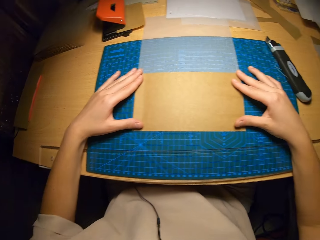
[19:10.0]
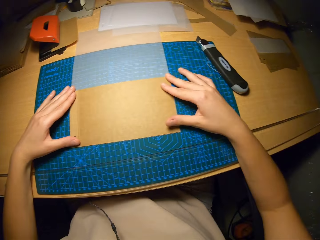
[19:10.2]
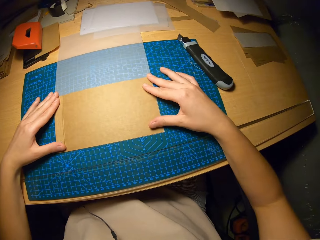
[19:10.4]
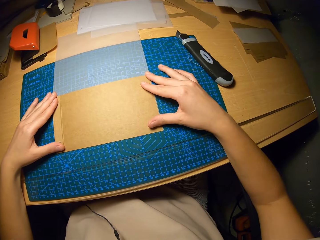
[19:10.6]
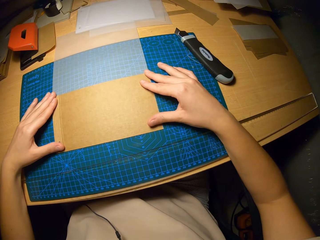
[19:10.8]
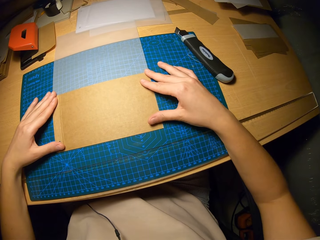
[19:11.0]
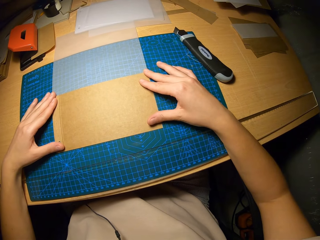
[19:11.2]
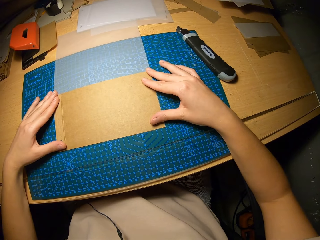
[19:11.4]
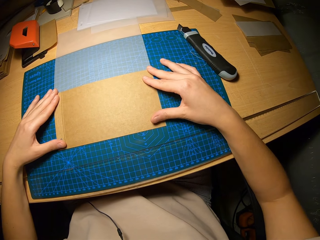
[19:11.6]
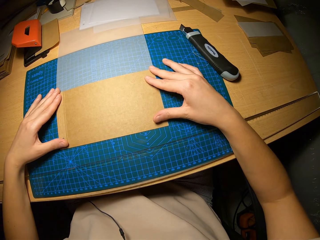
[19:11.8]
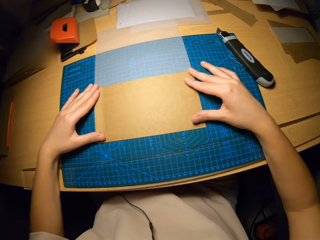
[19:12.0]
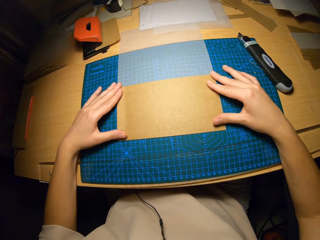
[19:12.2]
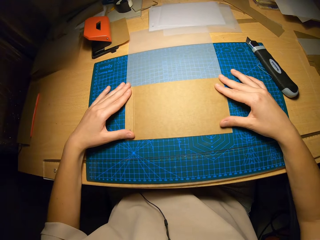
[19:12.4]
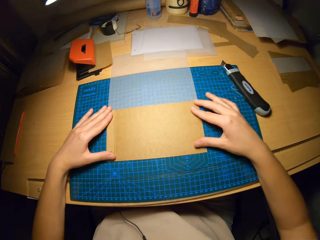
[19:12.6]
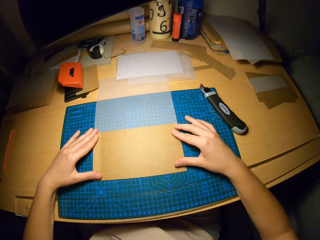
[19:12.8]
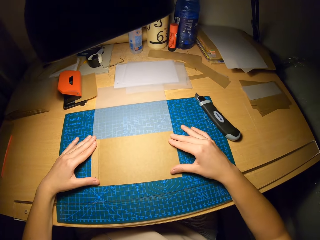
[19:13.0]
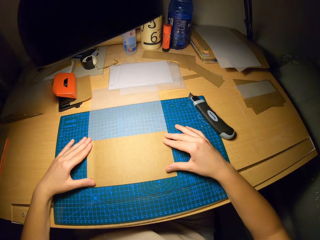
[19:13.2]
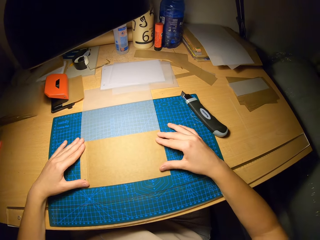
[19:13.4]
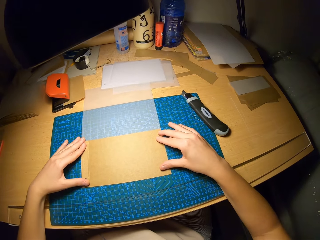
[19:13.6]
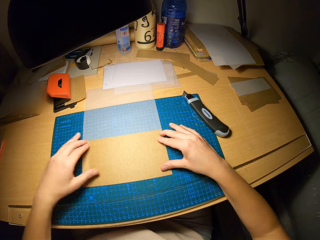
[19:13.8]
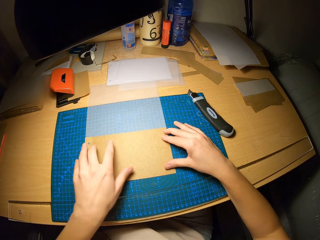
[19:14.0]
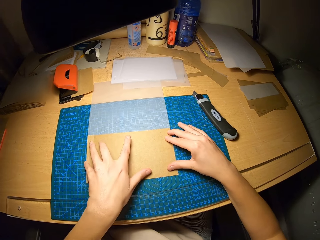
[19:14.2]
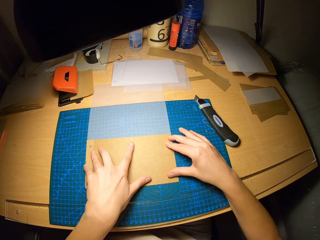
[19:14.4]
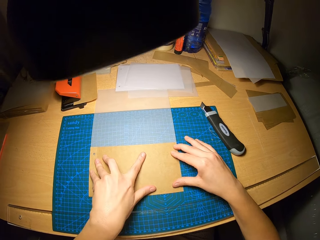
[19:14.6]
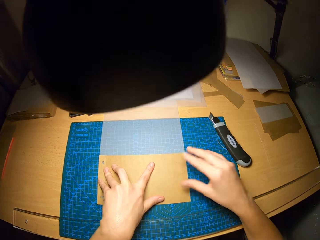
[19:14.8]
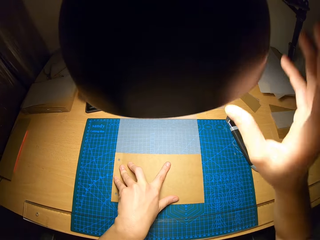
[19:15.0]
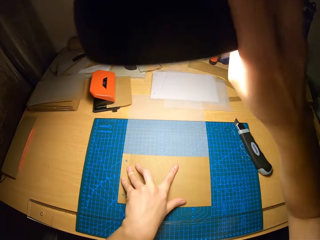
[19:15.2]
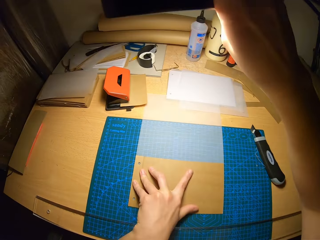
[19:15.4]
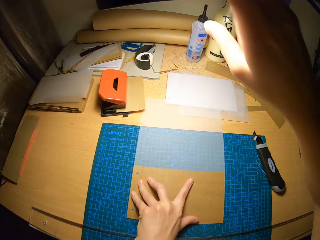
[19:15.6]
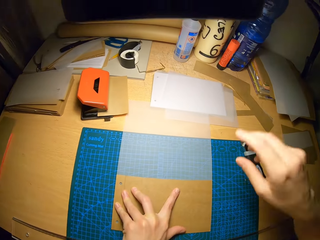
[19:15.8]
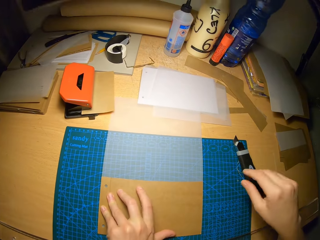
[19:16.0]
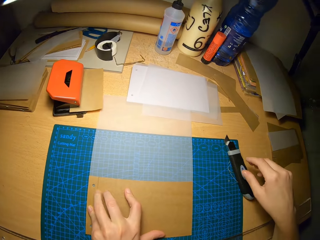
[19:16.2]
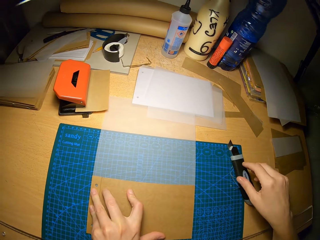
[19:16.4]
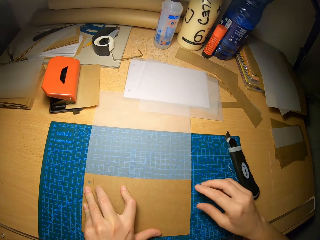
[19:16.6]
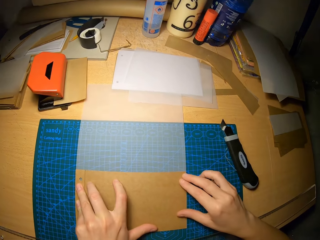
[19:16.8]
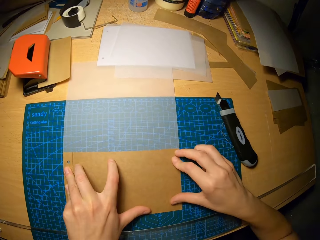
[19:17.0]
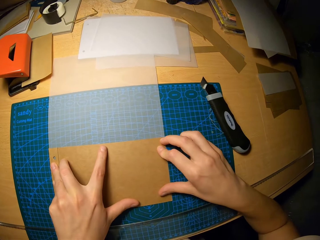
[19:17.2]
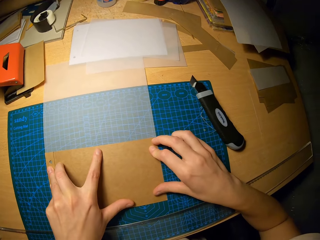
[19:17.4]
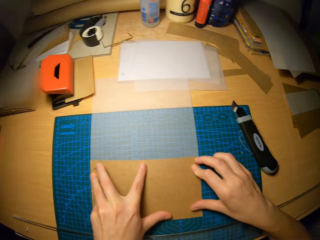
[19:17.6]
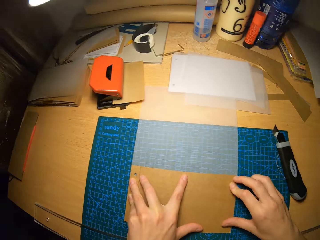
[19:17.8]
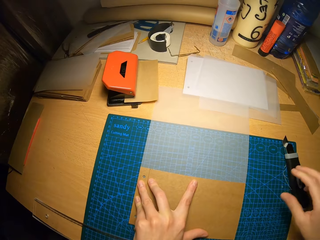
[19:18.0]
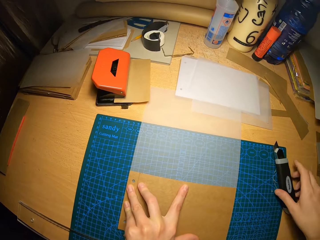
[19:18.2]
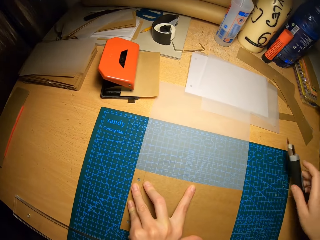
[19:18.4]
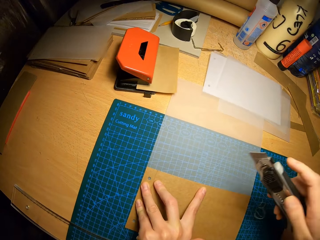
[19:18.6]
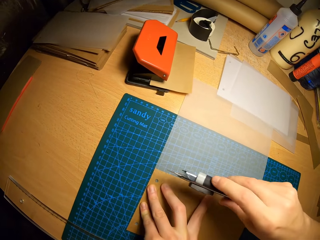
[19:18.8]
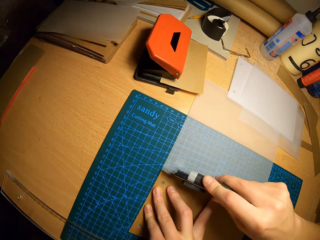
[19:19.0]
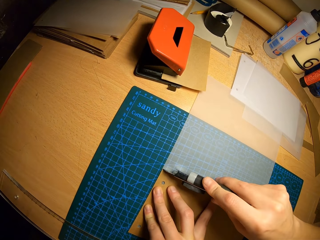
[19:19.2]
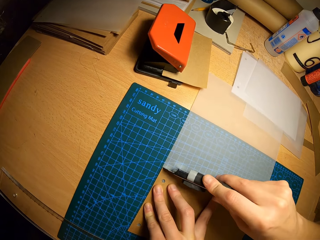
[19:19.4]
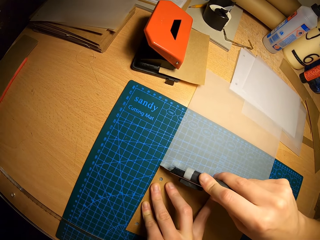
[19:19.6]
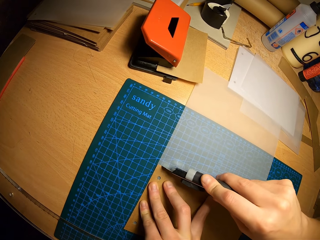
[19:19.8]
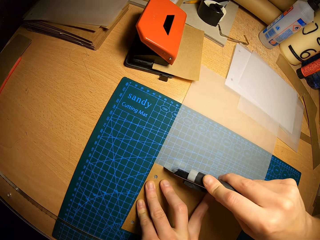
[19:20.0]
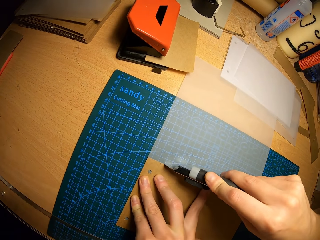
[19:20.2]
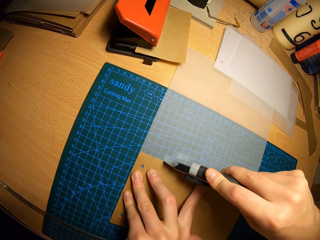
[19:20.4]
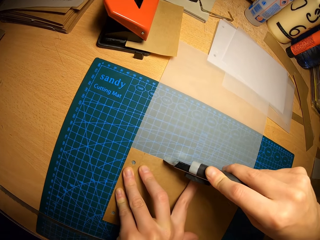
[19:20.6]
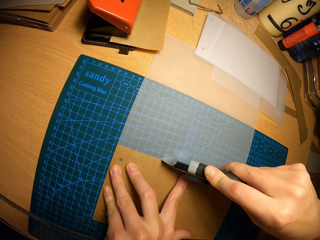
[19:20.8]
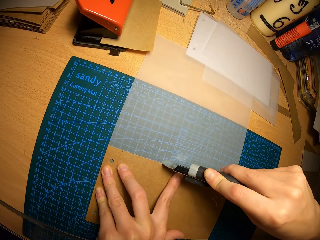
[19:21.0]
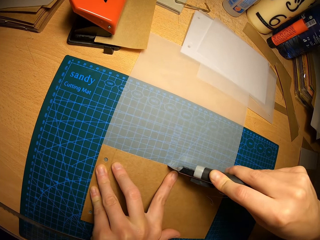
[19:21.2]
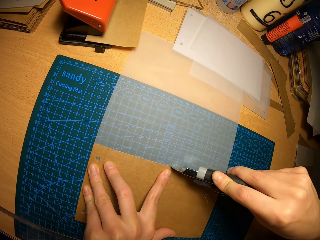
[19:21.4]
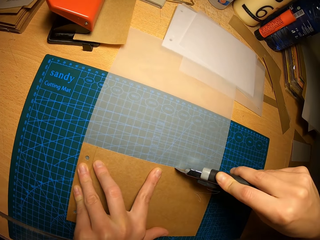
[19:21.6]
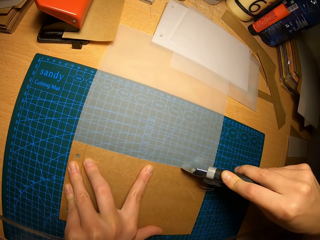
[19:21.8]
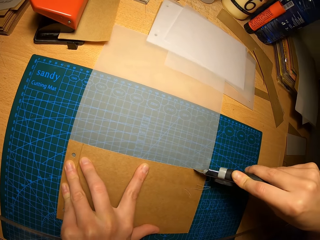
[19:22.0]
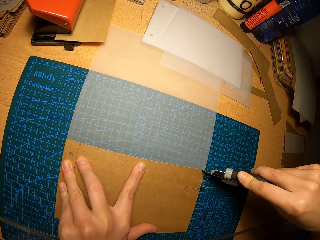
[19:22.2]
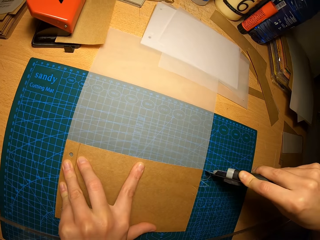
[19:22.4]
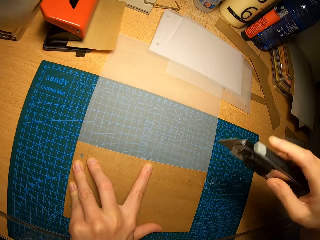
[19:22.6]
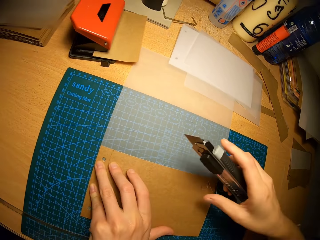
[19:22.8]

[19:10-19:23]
The camera wearer adjusts the light away with his right hand. He places his right hand on the paper. He holds the craft papers with both hands on the cutting mat. He picks up the safety cutter from the table with his right hand. He marks out a portion of the paper on the craft mat with the safety cutter. He cuts the craft paper on the cutting mat.

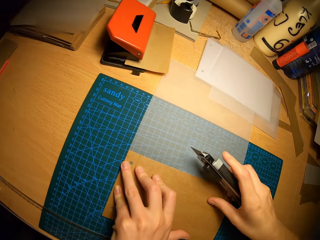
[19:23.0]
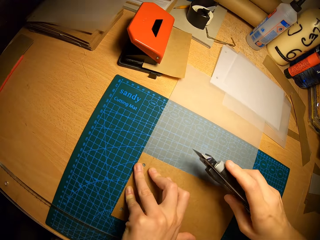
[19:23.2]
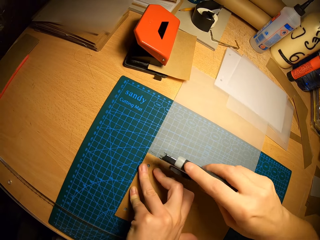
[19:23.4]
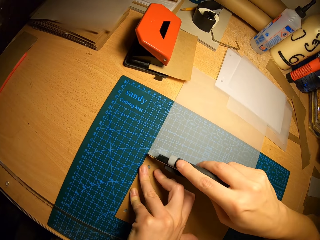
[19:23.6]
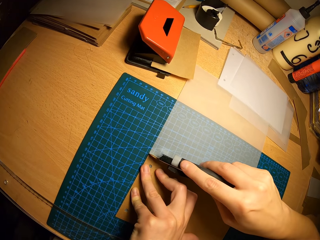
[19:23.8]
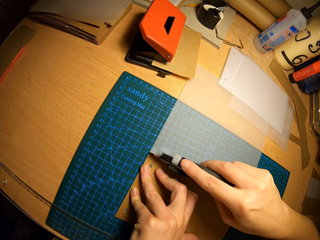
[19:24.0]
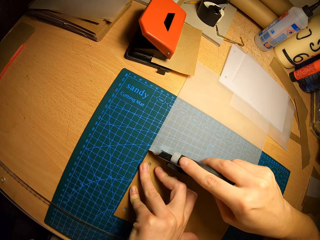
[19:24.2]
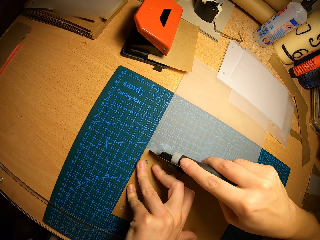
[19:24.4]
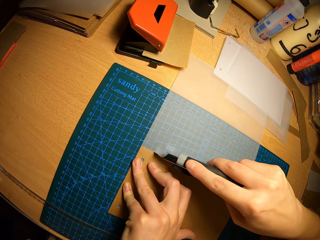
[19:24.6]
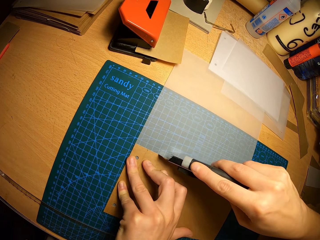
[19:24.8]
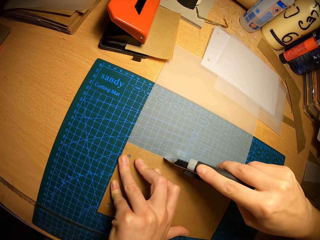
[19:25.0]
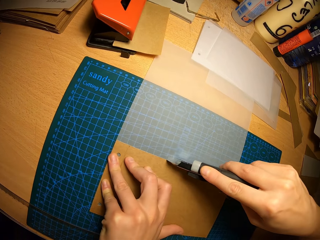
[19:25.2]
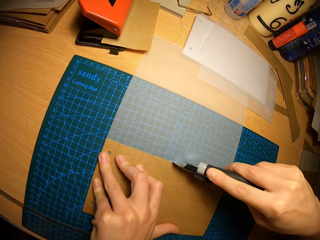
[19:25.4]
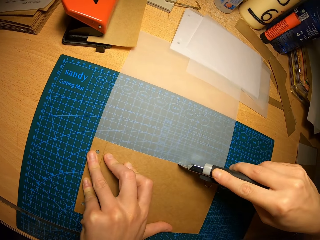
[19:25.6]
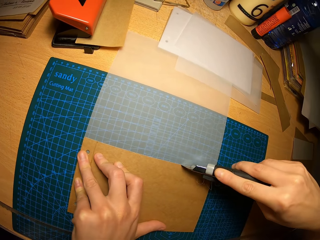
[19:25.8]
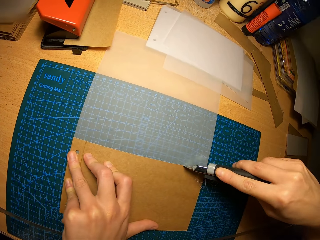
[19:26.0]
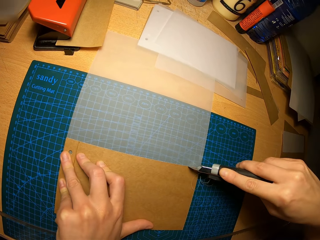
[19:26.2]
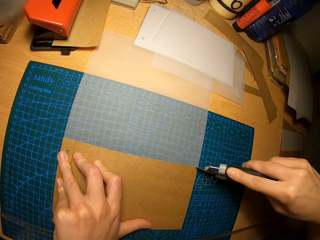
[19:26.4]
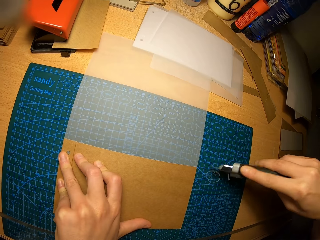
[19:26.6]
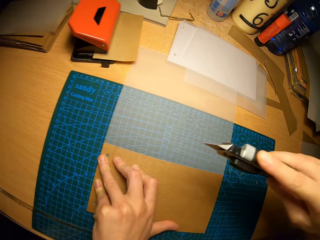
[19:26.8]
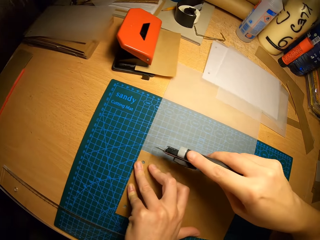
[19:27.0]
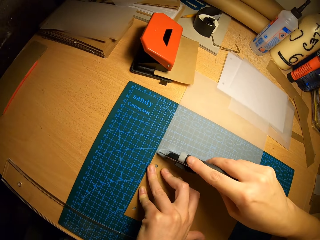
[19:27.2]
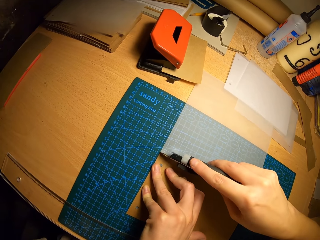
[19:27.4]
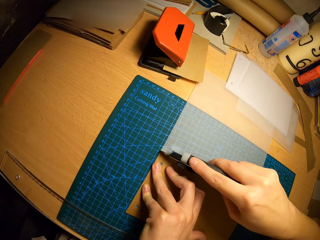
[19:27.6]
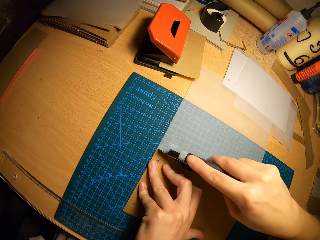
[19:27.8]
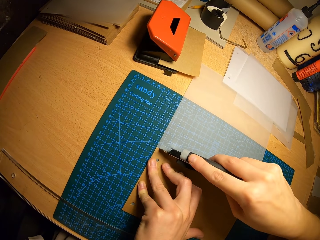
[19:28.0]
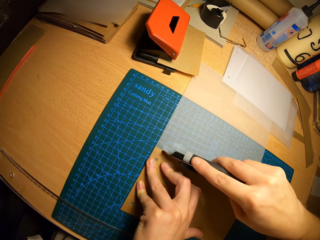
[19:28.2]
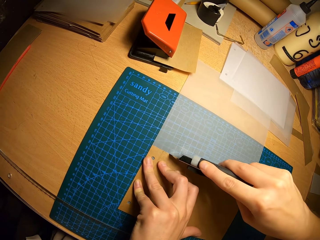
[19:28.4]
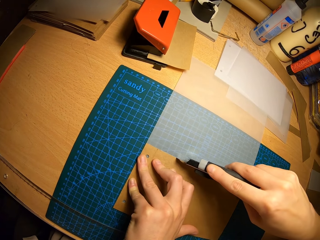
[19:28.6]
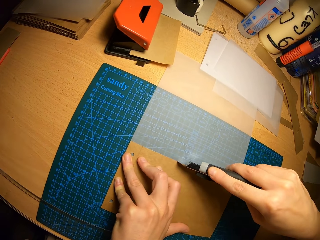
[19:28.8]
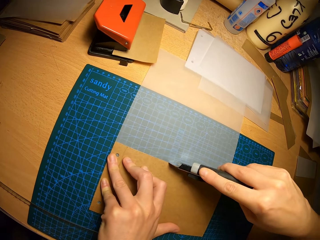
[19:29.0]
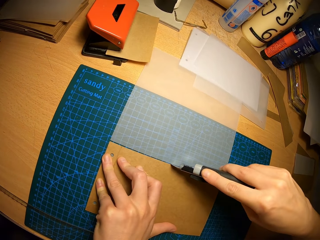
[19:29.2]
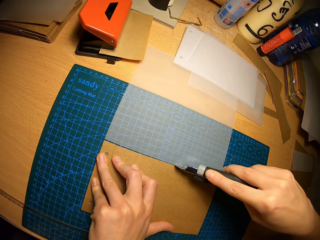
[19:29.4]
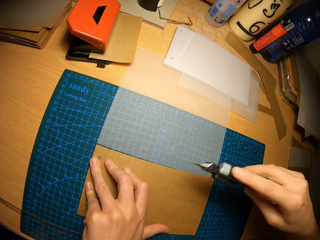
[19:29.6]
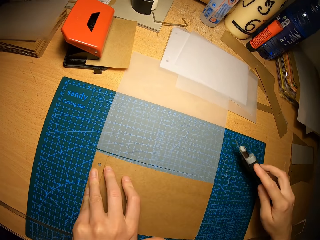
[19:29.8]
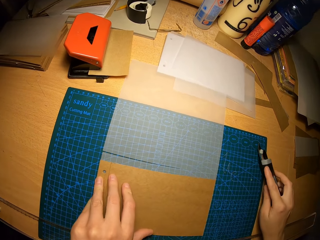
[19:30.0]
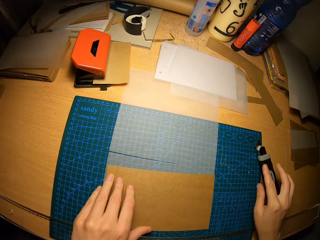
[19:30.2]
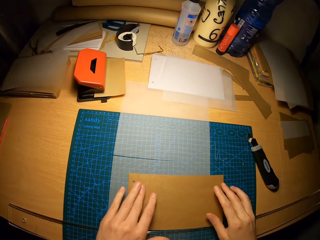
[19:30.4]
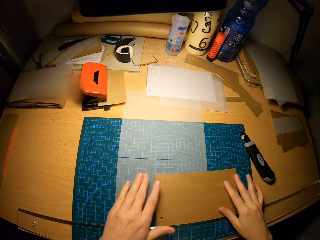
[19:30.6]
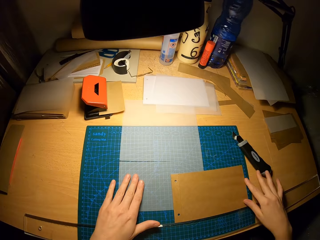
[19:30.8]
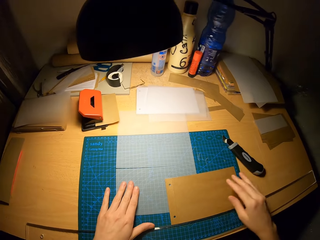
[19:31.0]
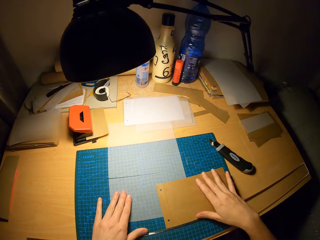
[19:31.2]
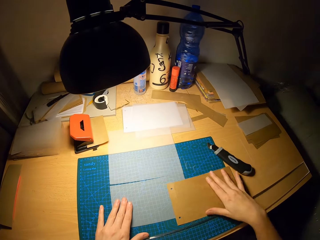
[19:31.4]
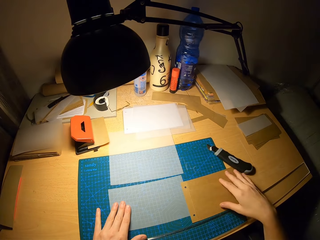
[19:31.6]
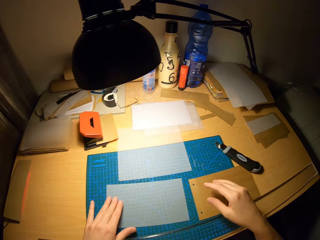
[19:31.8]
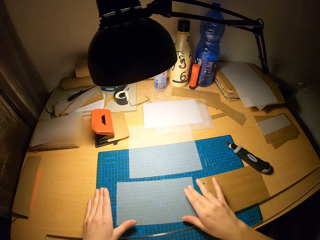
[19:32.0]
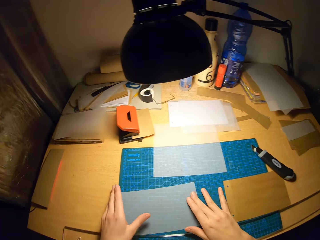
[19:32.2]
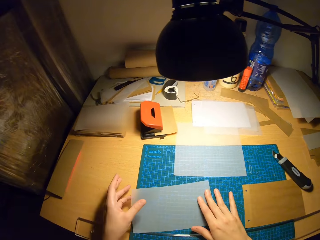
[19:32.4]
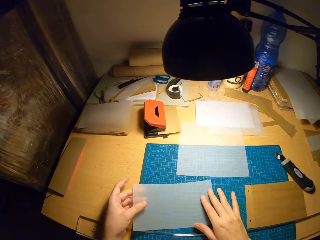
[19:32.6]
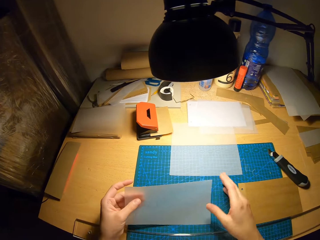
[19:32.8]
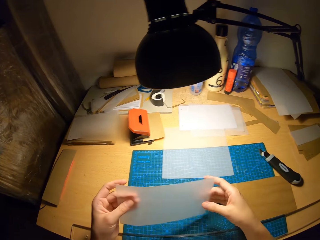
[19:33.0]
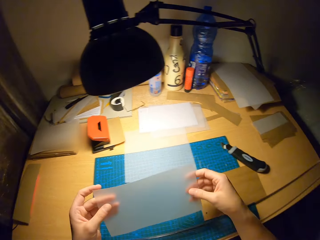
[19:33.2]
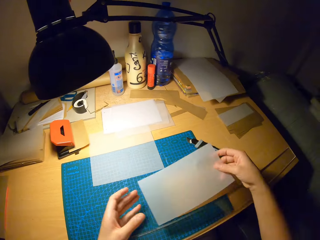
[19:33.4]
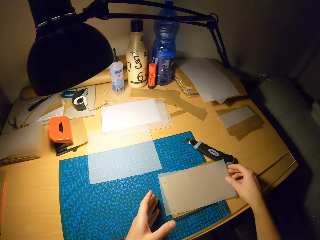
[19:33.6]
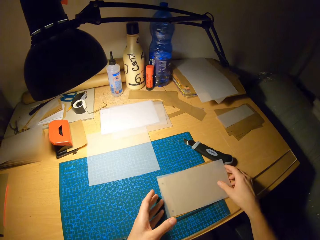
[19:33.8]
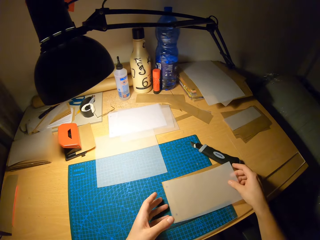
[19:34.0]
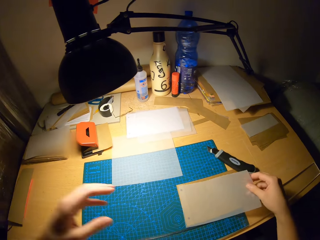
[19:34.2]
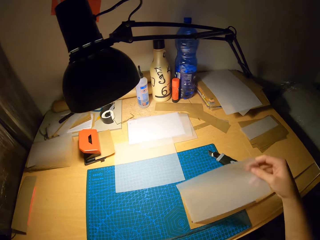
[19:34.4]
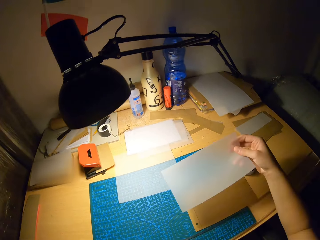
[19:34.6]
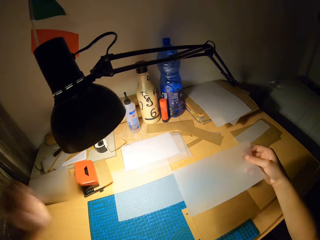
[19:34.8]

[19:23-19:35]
The camera wearer marks out a portion of the paper on the craft mat with the safety cutter. He cuts the paper on the craft mat with the safety cutter. He drops the safety cutter on the craft mat with his right hand. He moves the paper on the craft mat with both hands. He picks up the paper from the craft mat with both his hands. He moves the craft papers. He drops the paper on the table with both hands. He picks up the paper from the craft mat with his right hand.
